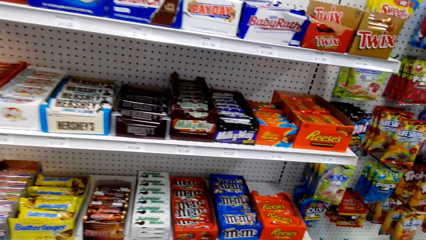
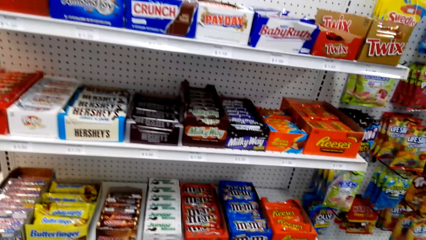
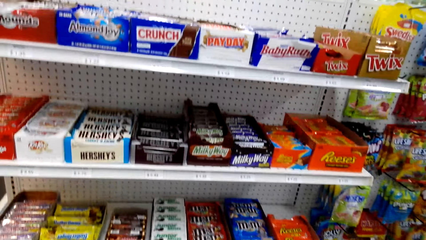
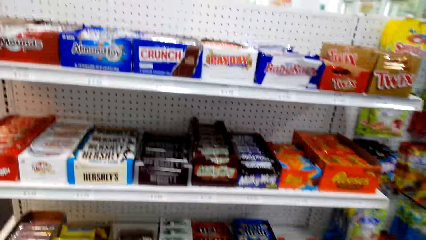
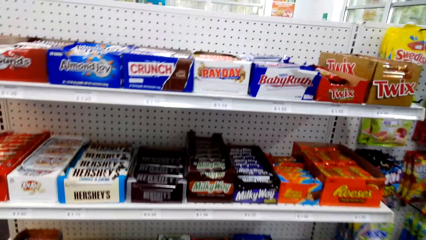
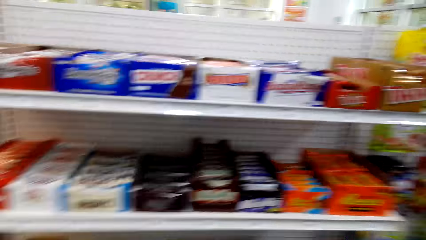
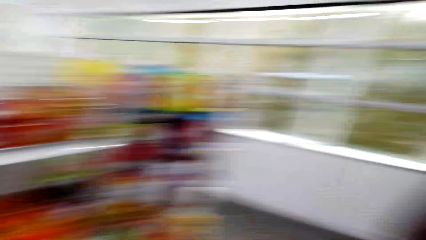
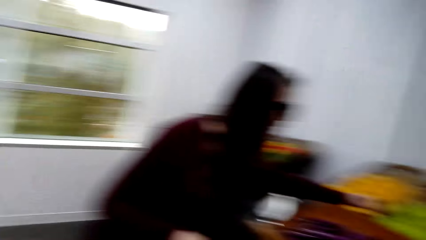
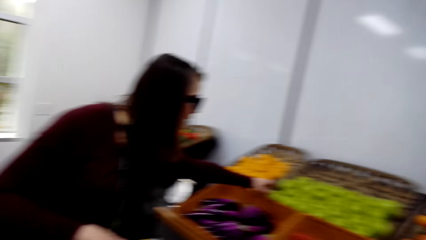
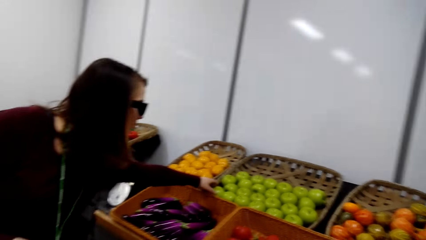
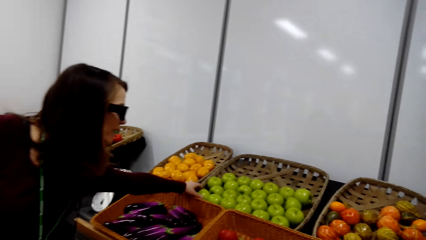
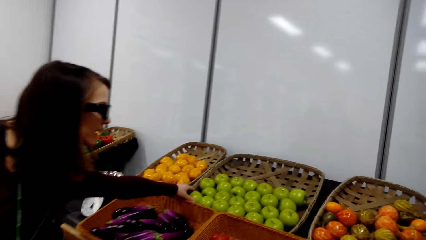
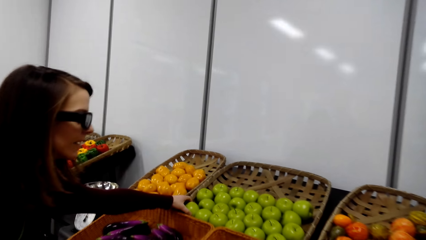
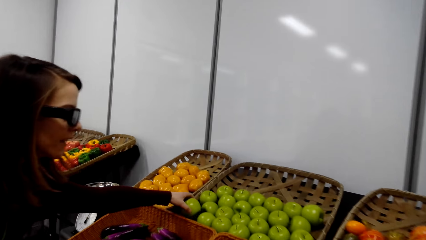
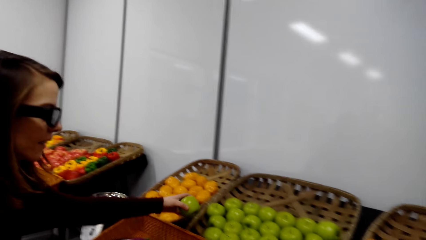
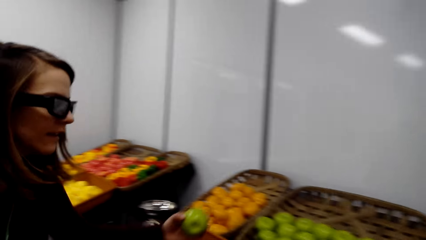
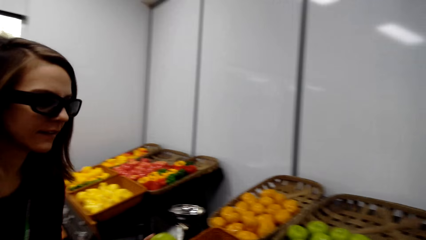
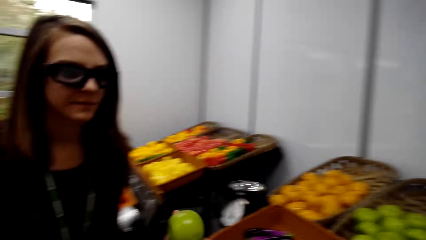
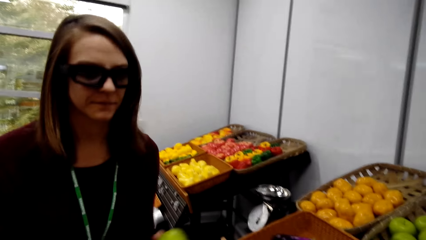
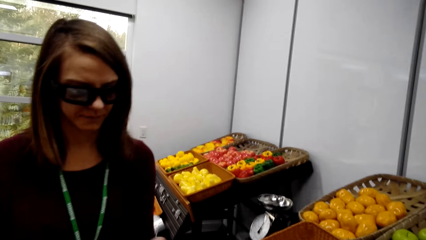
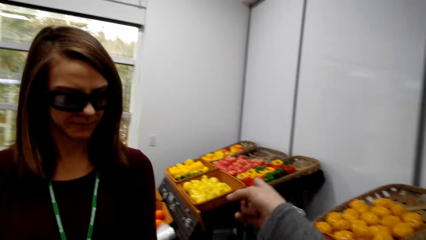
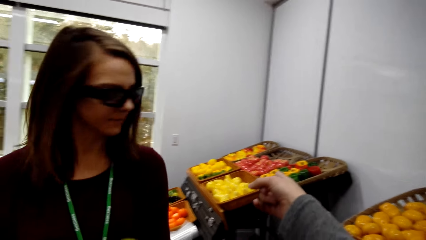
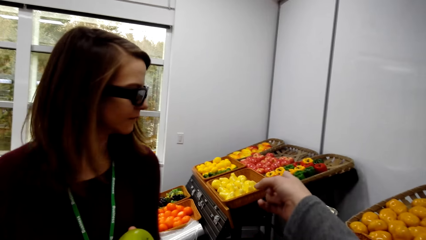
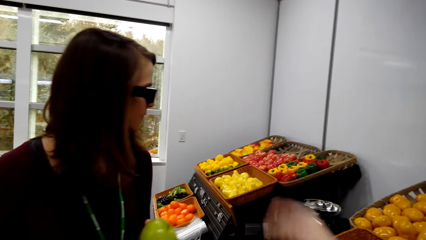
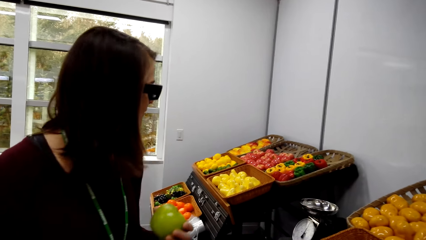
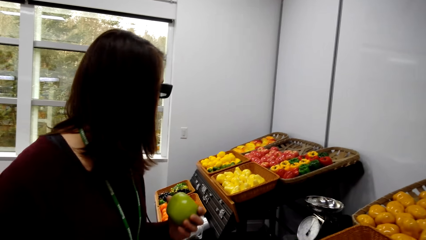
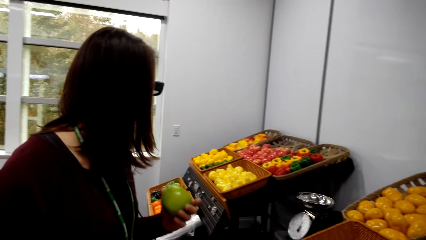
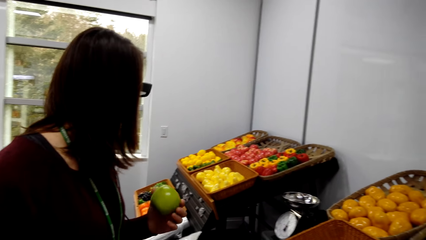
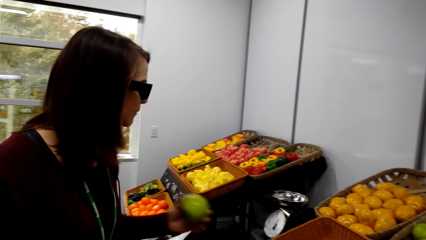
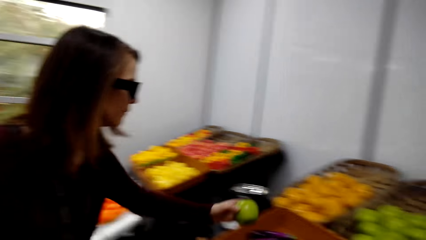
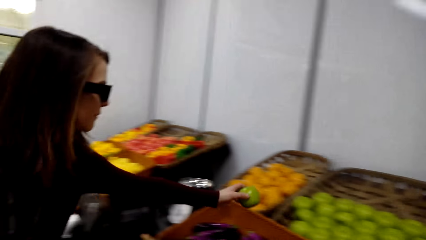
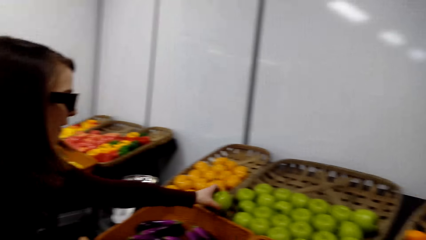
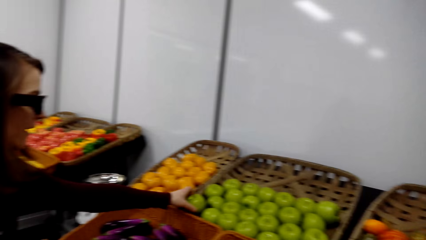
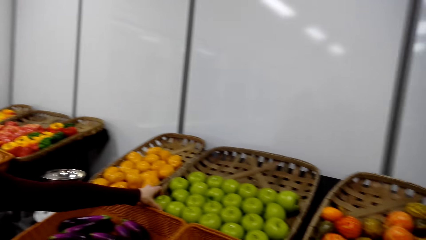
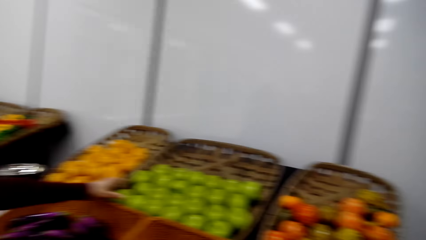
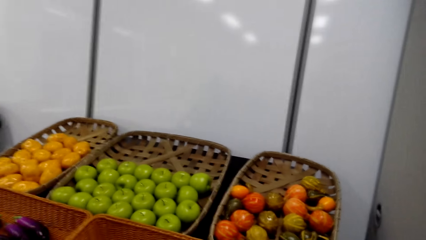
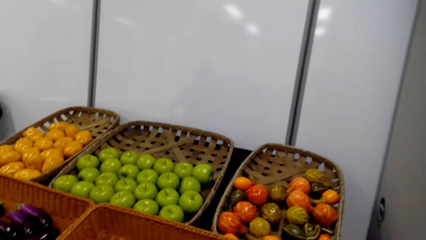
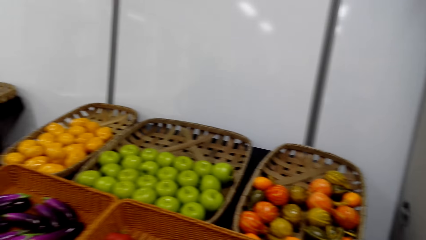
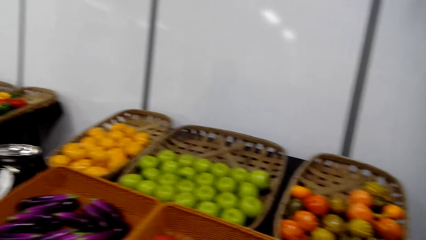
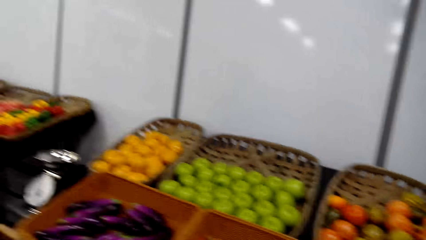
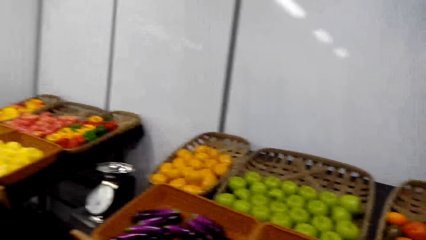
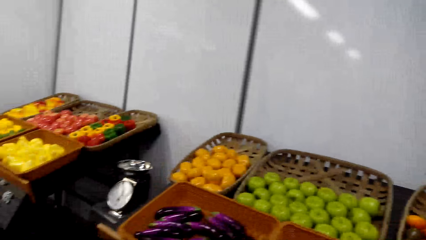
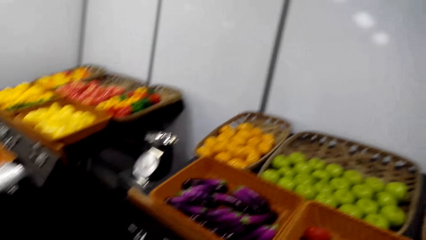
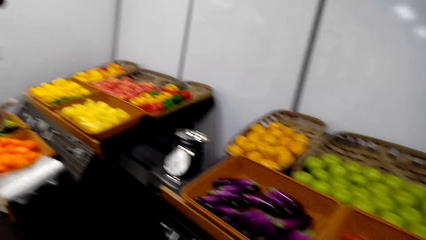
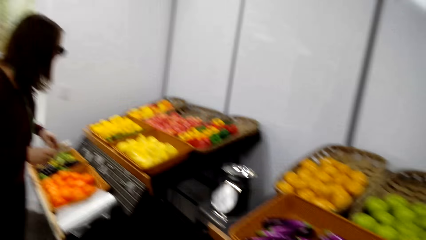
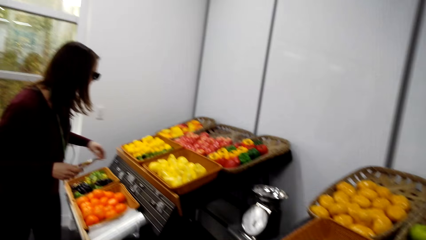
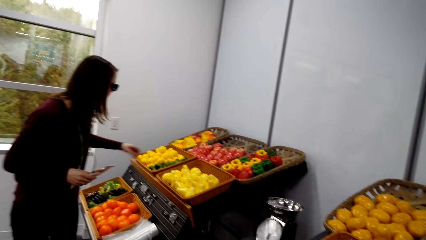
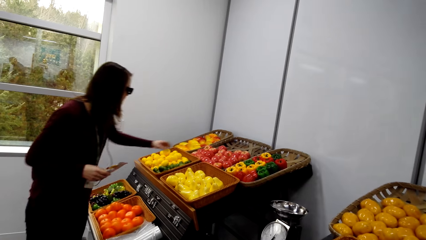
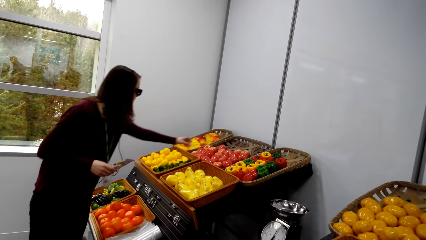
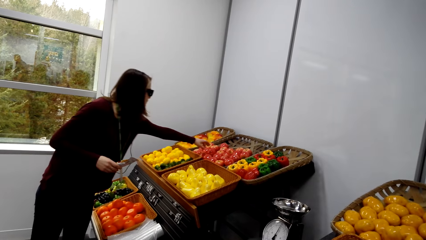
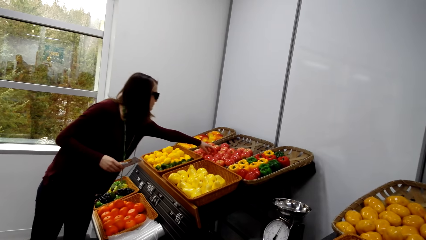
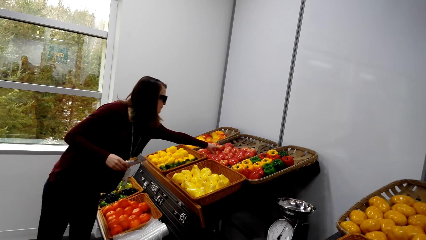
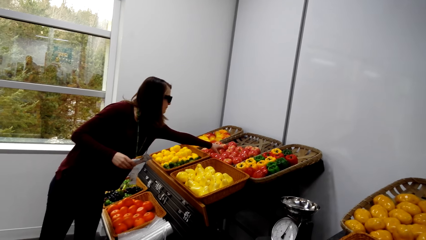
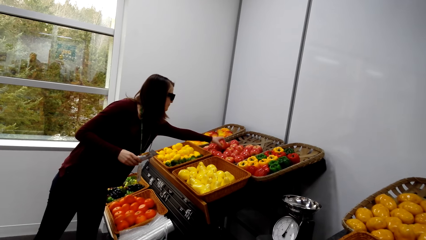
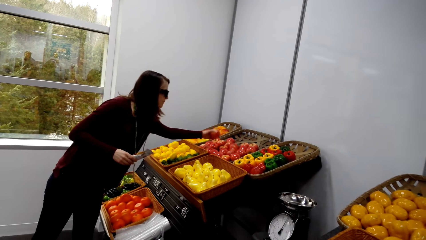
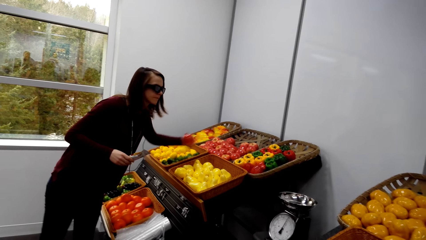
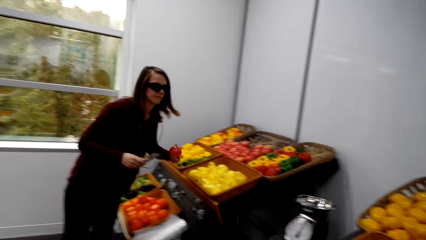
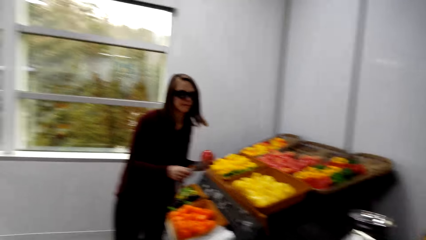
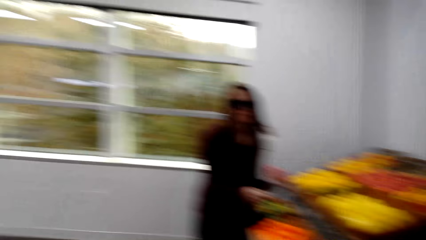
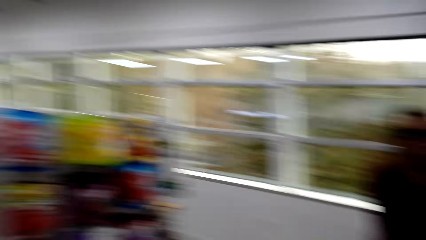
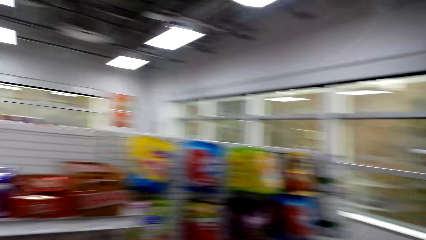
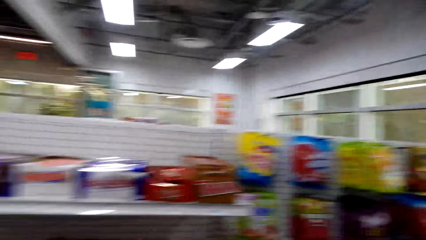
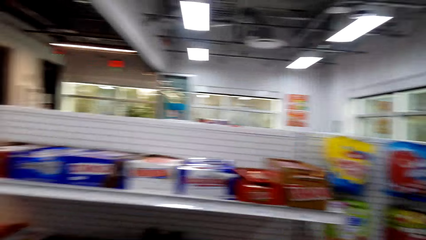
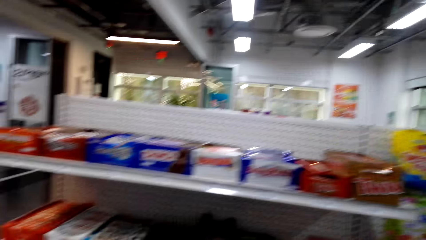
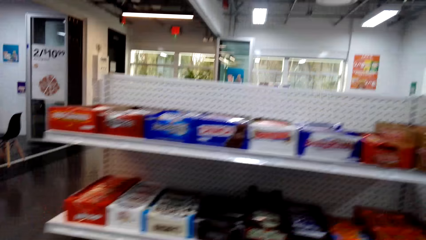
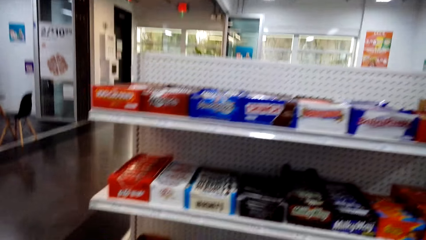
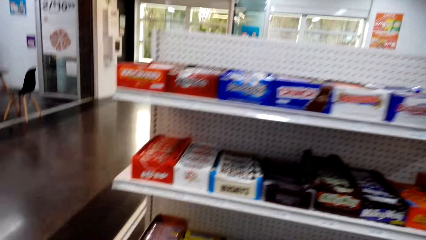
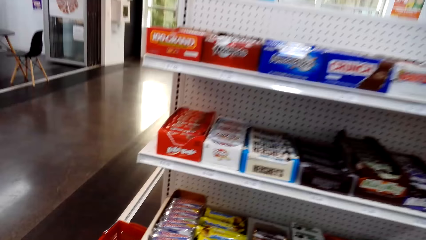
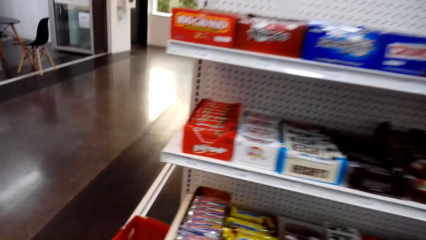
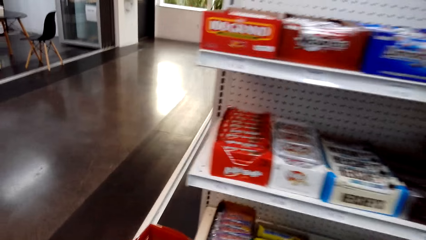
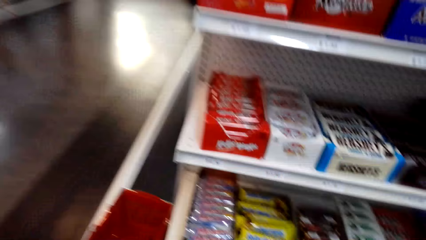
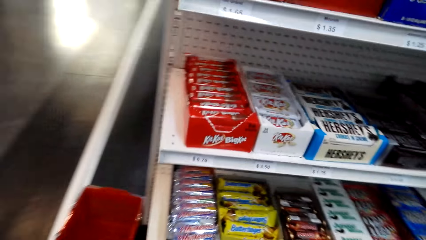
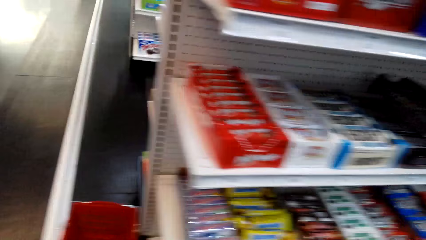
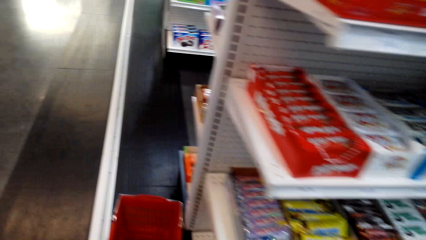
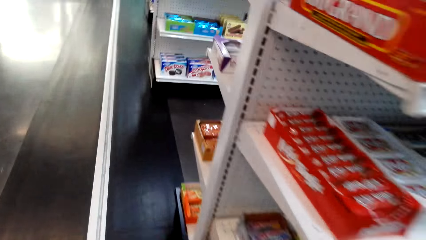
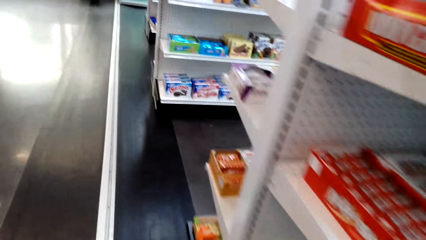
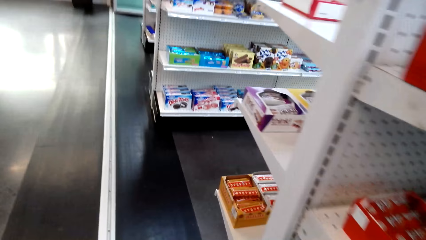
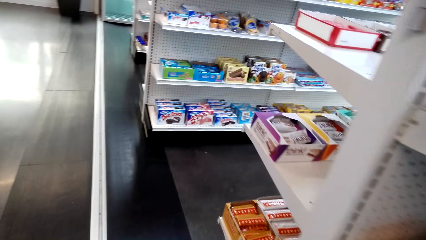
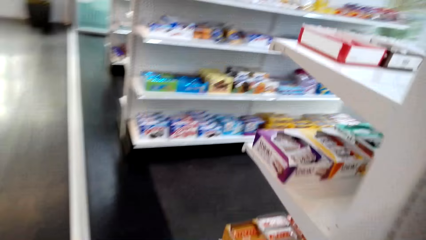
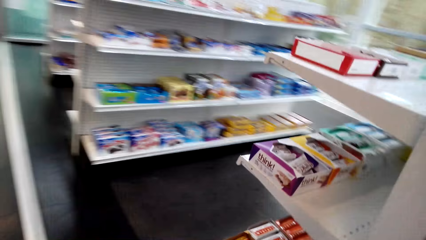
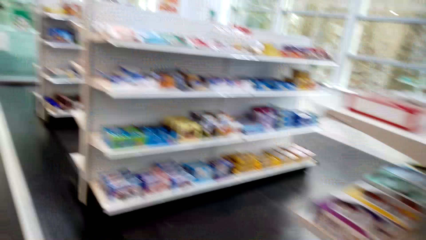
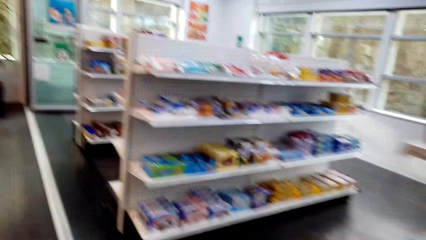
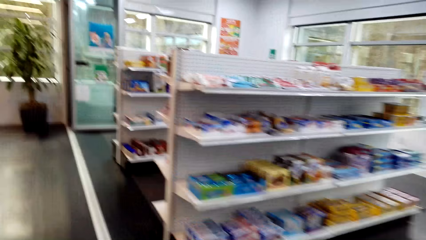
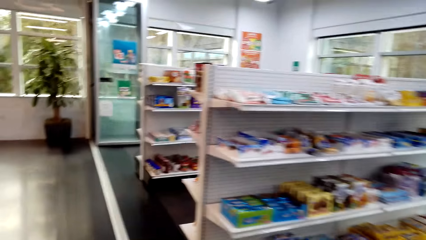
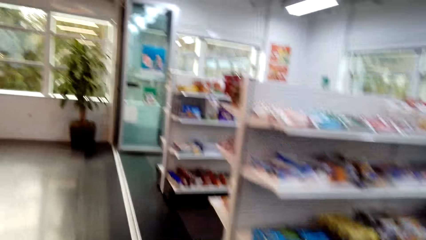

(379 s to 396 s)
A woman picks an apple. The woman puts the apple back to the rack. The woman picks another apple. The camera wearer walks.
